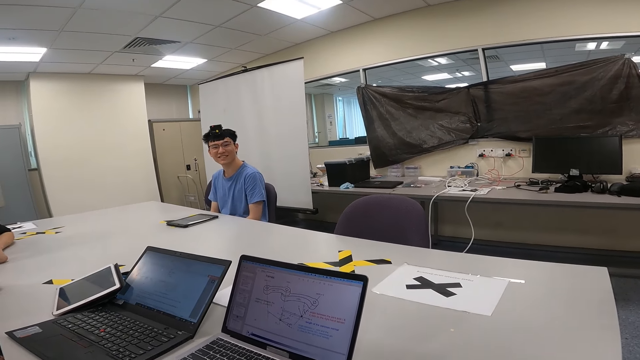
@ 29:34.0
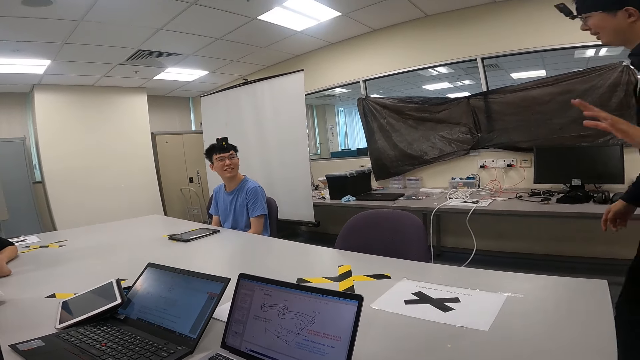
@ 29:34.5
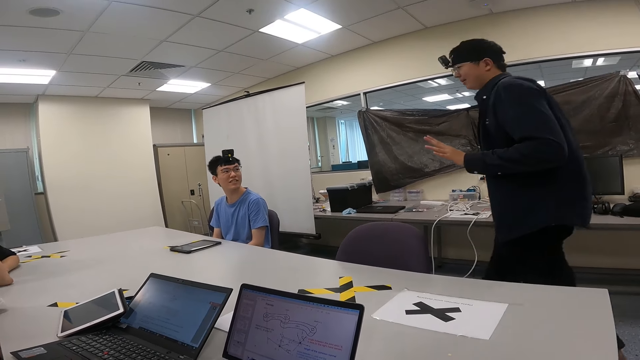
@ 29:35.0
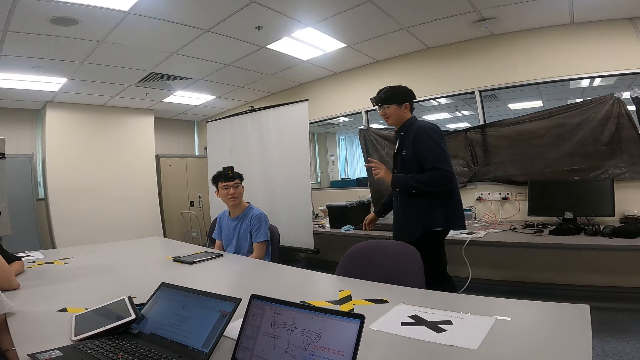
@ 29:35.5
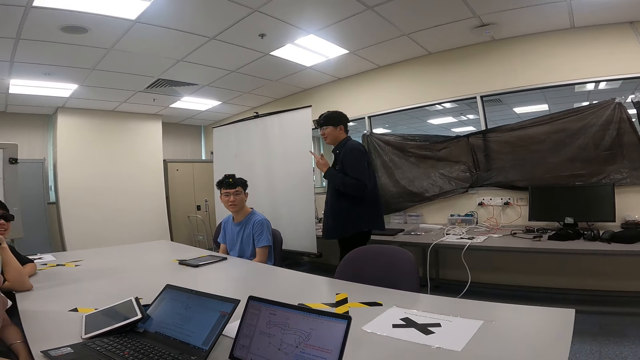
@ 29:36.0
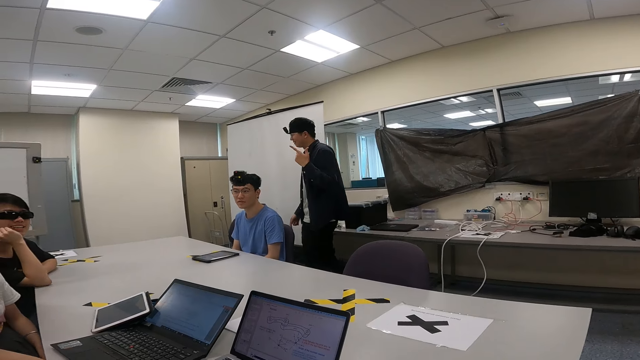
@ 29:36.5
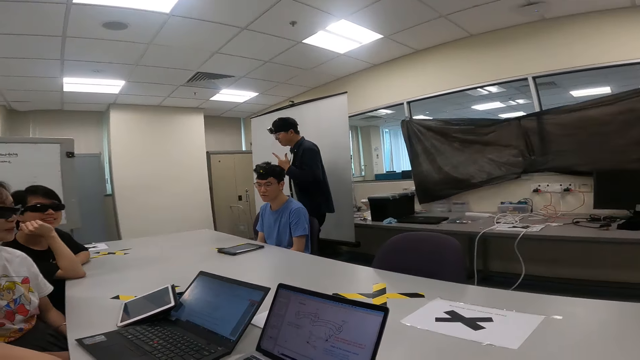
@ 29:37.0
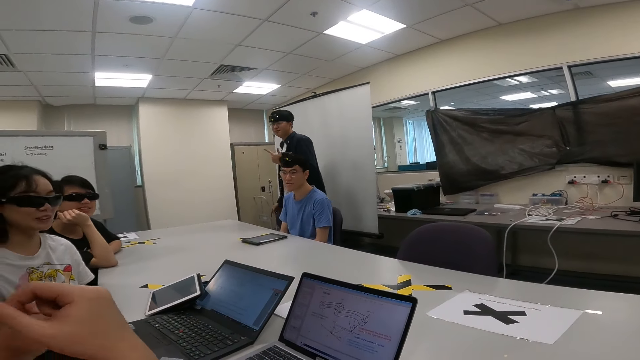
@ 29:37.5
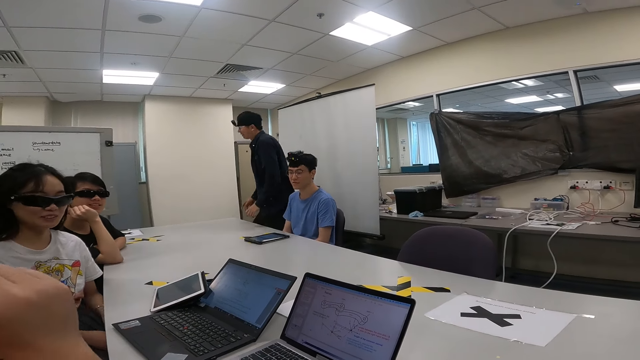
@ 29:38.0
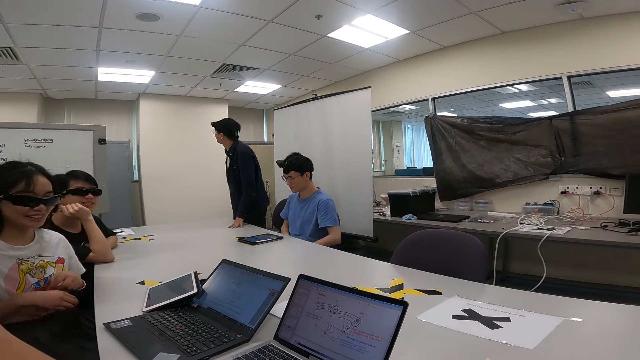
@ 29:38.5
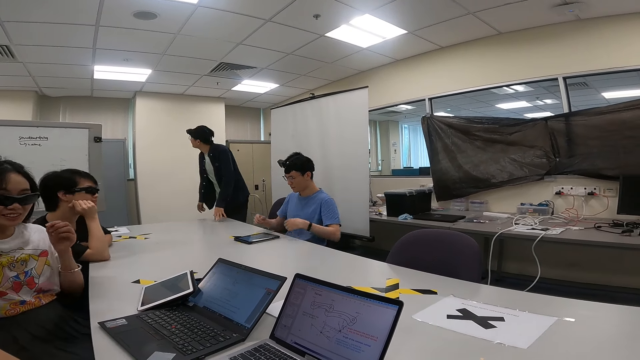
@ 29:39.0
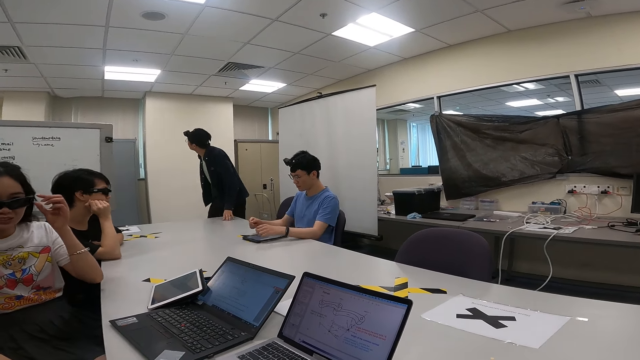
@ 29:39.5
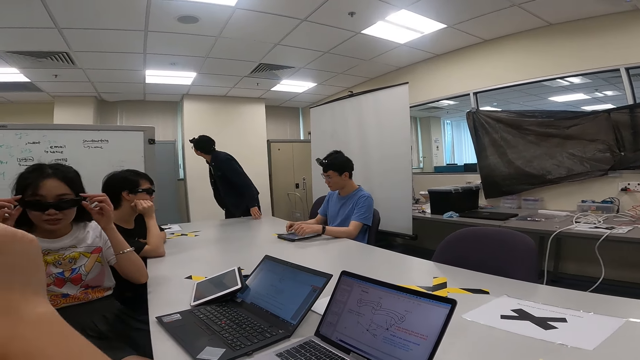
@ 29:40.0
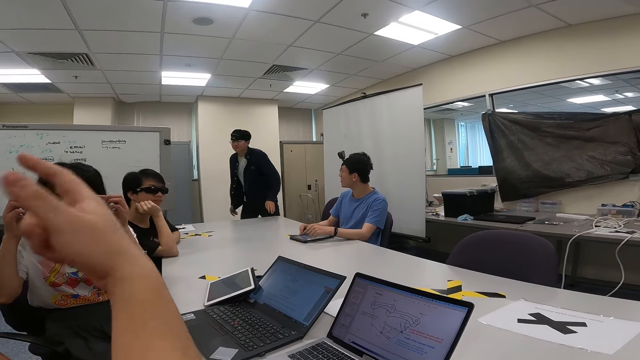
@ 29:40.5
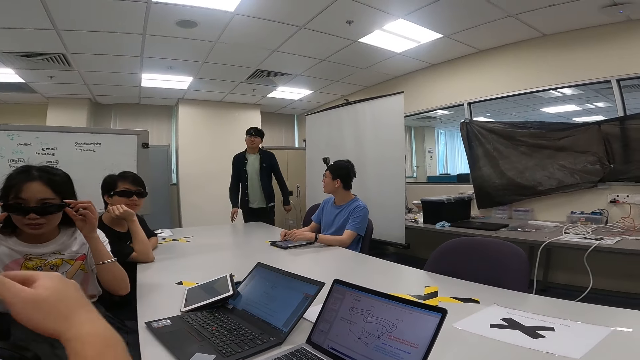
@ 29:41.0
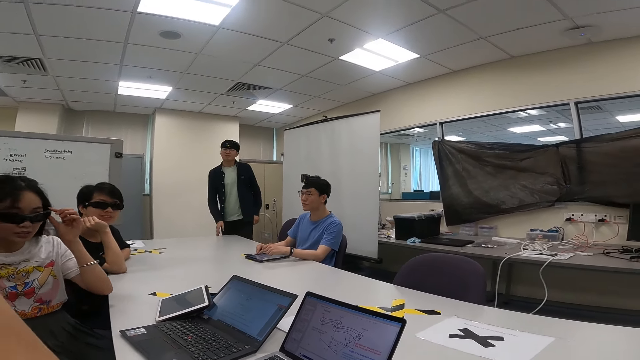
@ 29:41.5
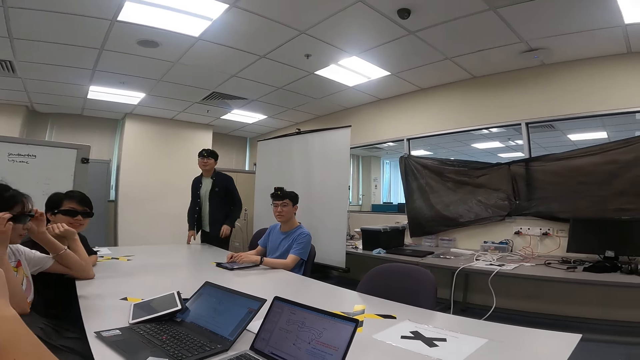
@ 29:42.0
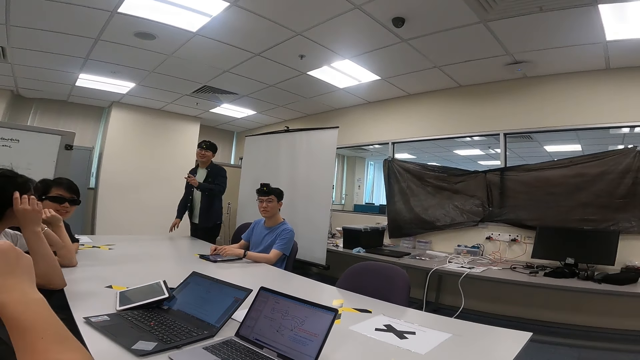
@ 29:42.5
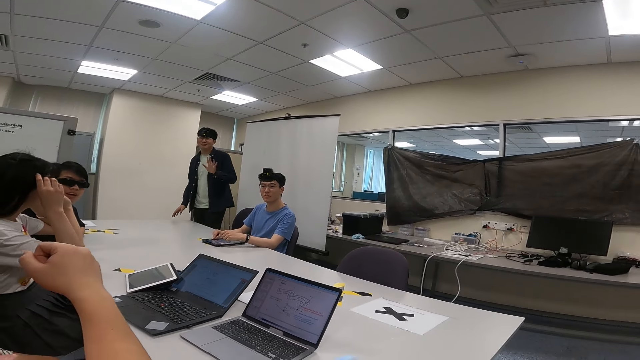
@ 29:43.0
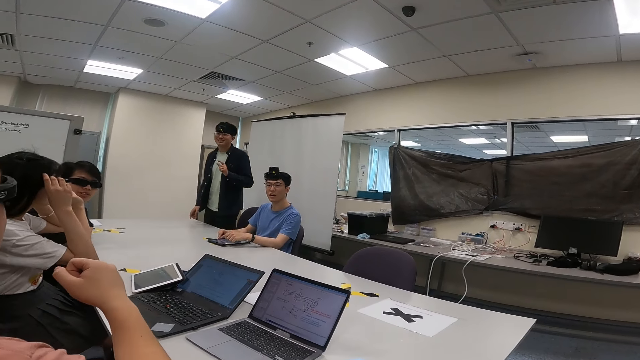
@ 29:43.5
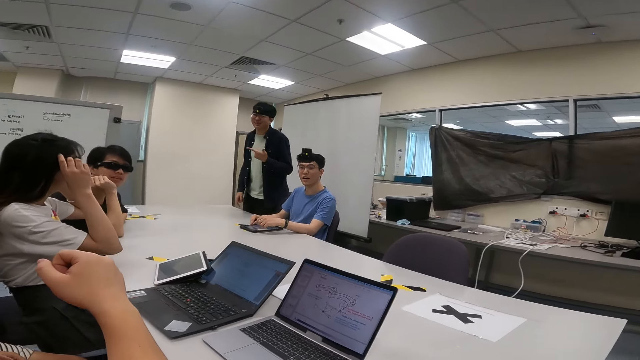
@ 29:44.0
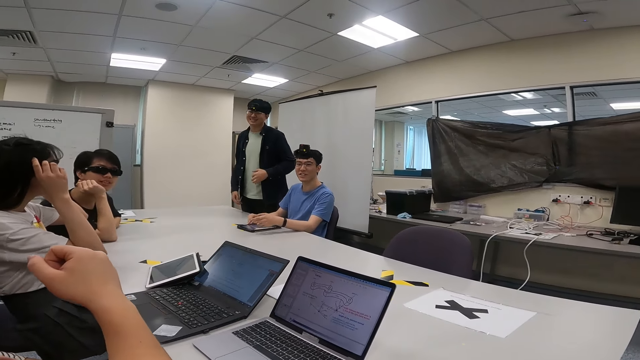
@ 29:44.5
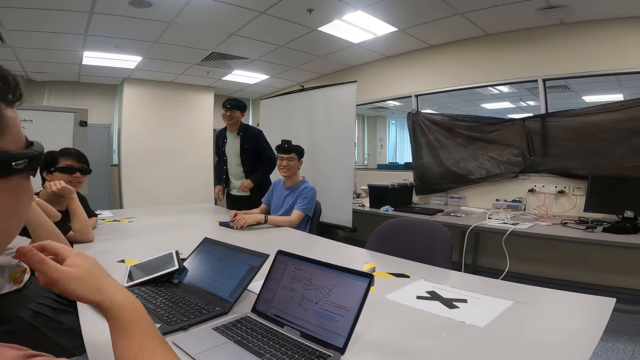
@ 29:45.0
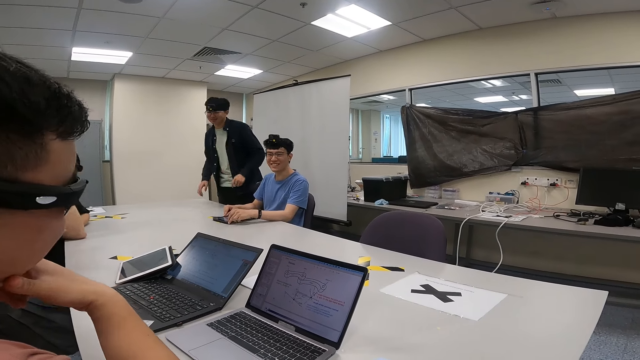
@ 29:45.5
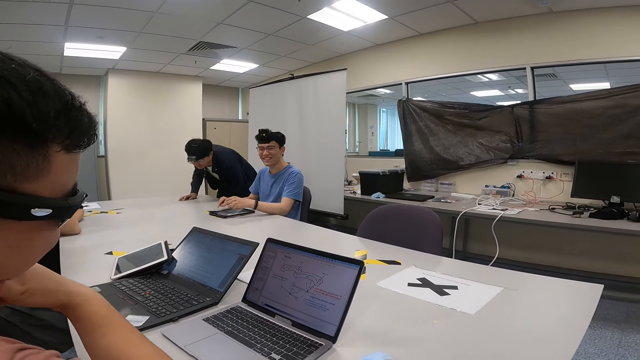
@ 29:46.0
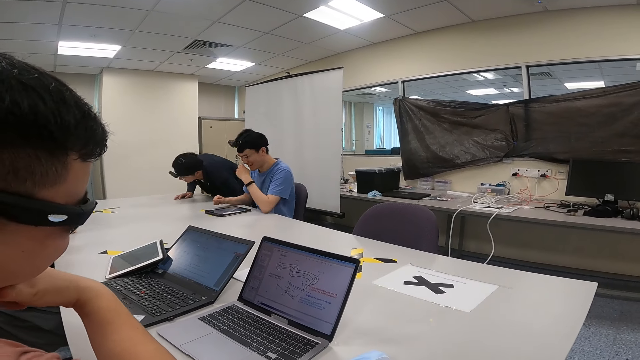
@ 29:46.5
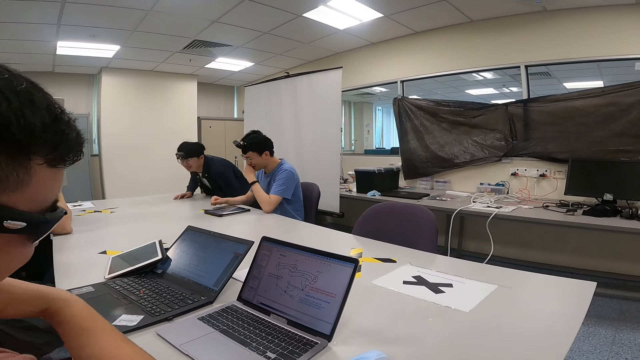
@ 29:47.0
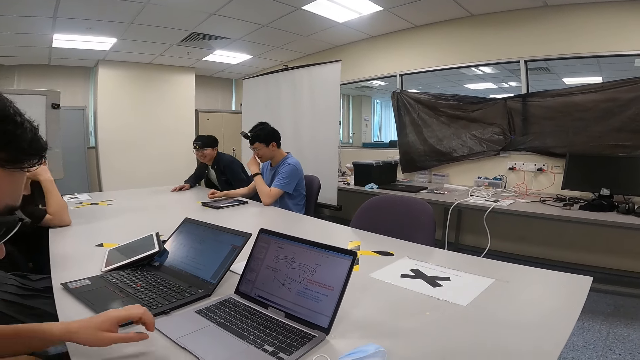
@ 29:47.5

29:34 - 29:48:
Someone is going to his seat. Someone adjusts her camera. The person is responding.

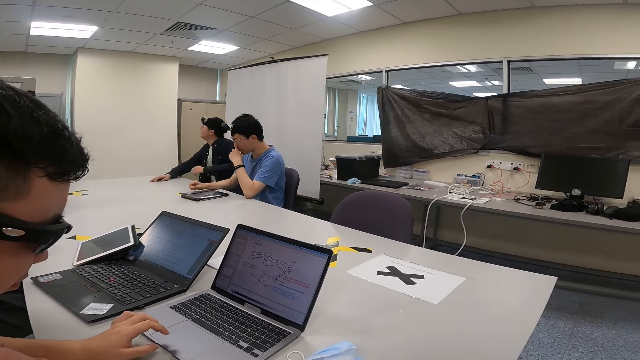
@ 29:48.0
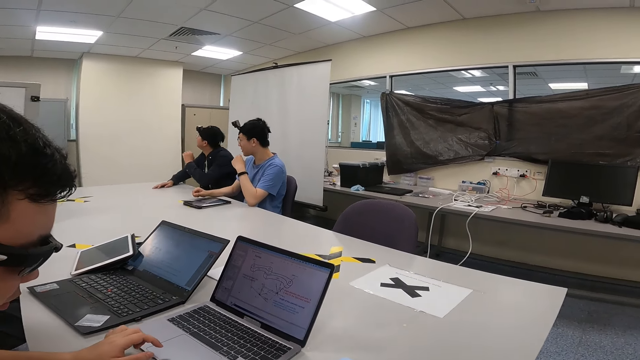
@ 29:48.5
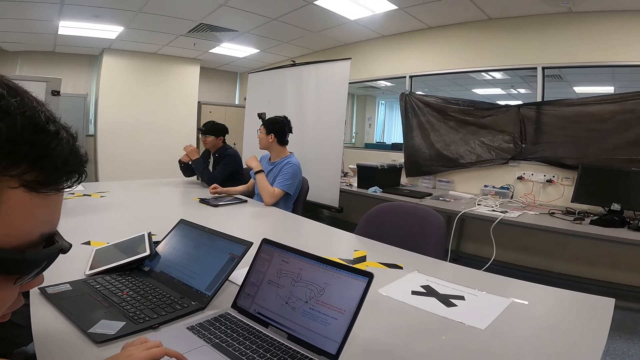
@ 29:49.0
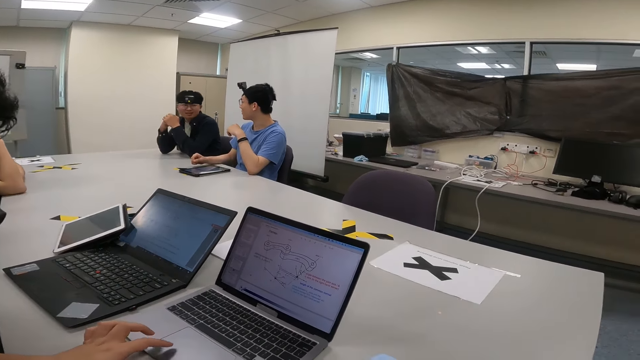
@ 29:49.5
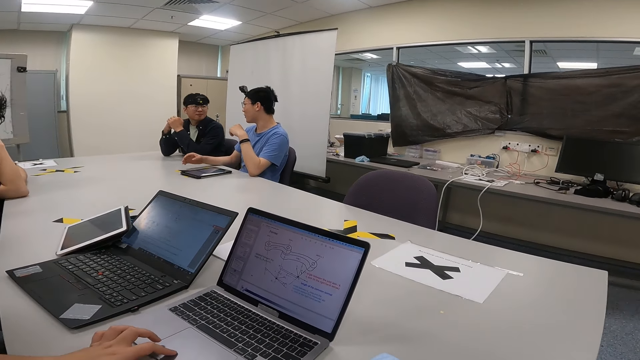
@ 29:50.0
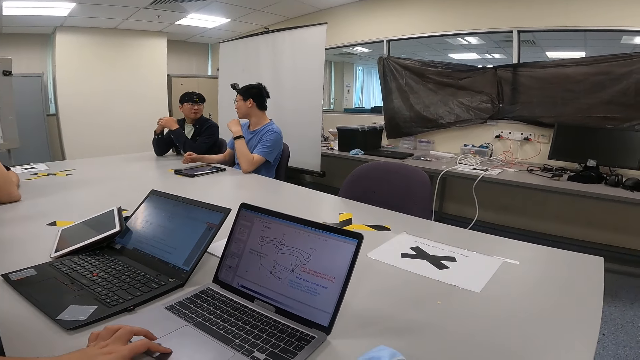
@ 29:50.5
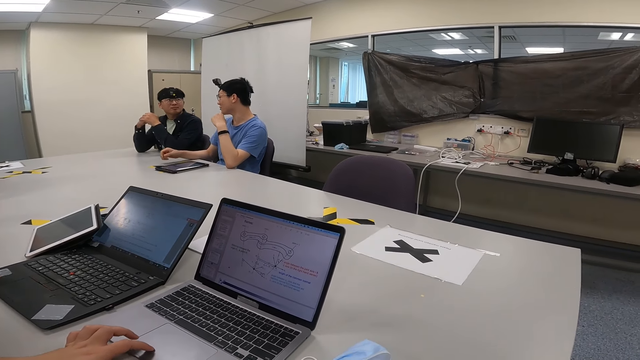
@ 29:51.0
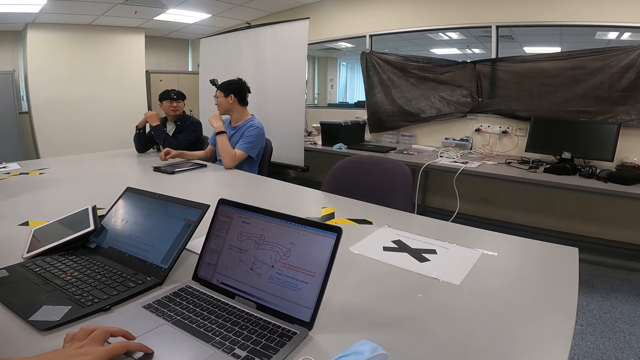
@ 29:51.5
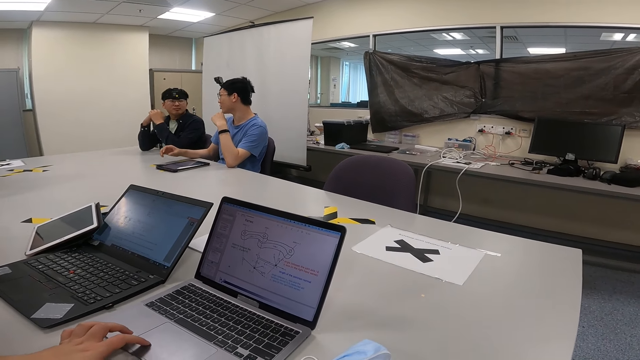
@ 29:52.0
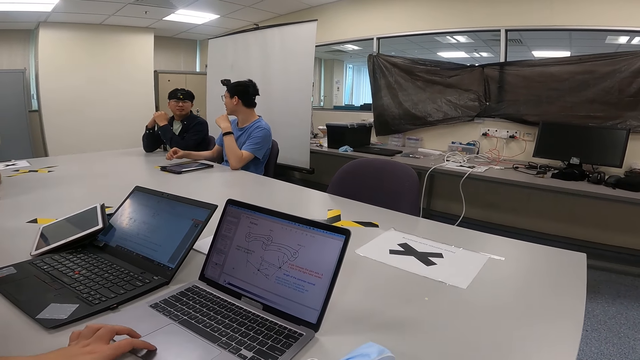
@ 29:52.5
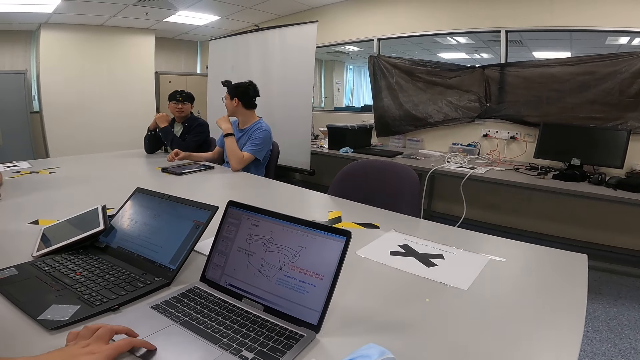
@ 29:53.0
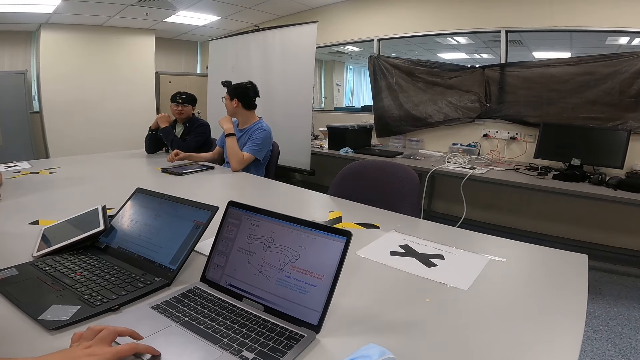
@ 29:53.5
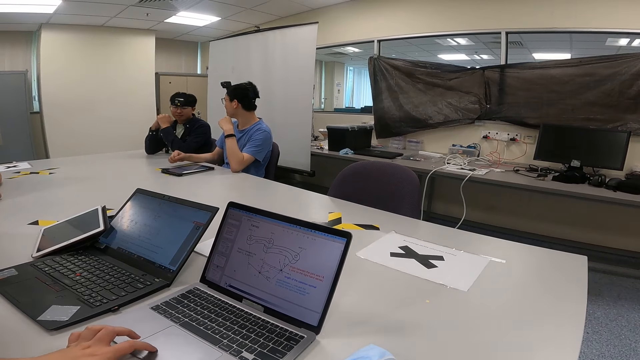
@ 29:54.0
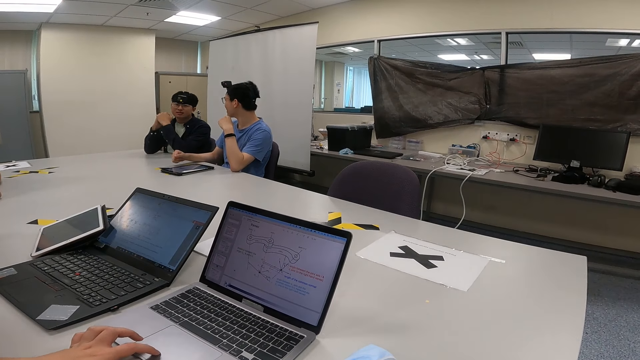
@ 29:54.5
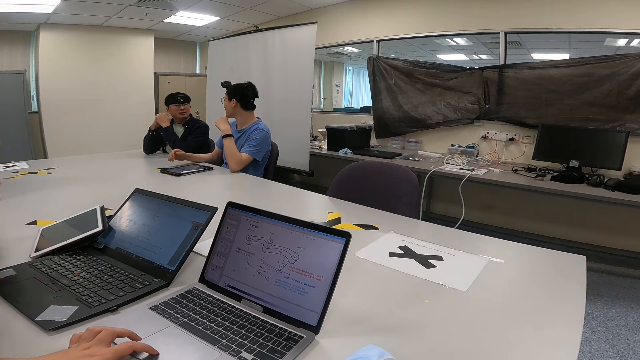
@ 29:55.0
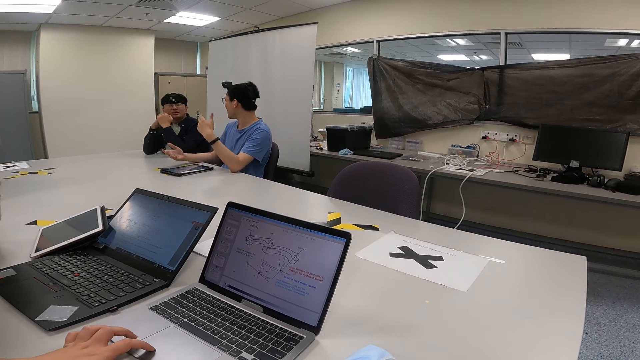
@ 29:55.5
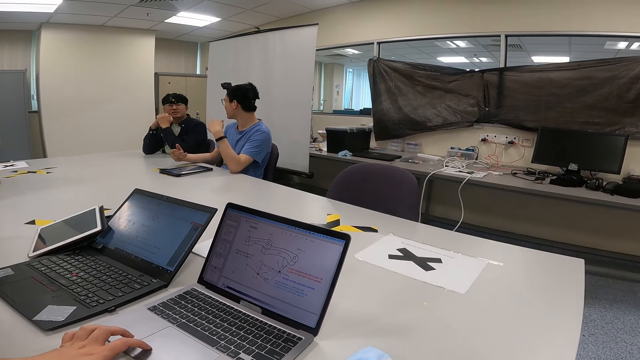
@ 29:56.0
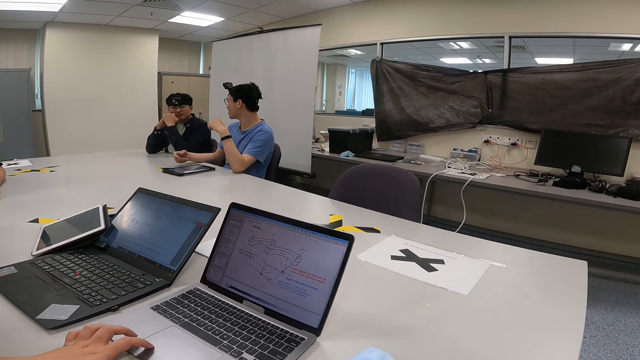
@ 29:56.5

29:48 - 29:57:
Someone touches the laptop sensor. The person is scrolling through the laptop.
